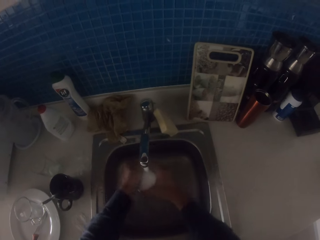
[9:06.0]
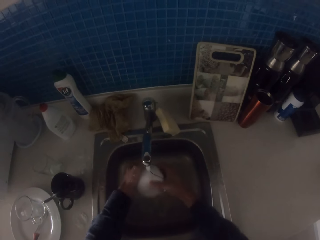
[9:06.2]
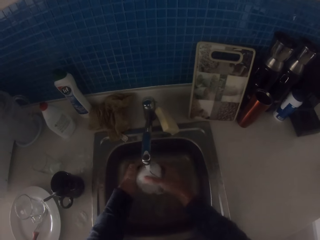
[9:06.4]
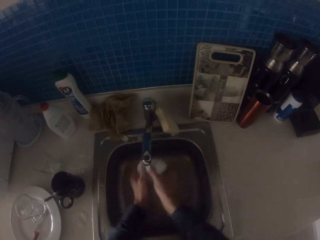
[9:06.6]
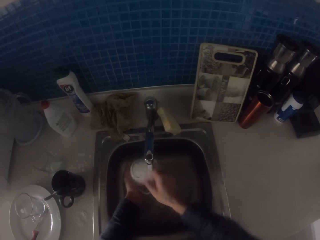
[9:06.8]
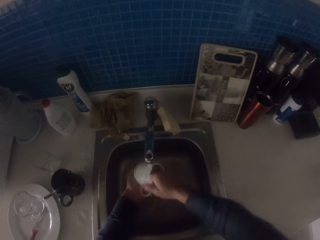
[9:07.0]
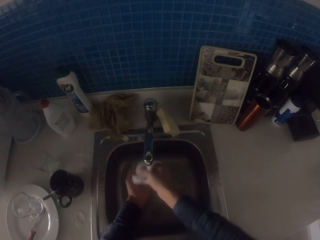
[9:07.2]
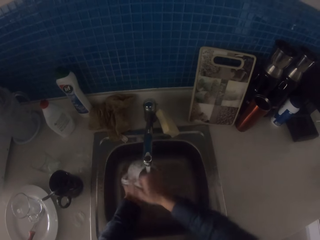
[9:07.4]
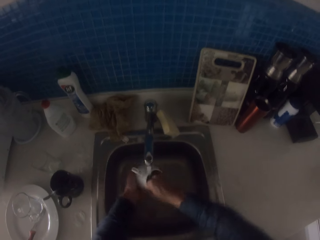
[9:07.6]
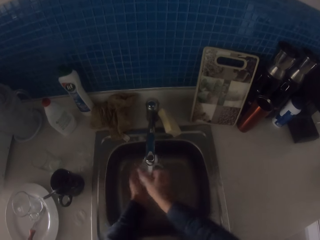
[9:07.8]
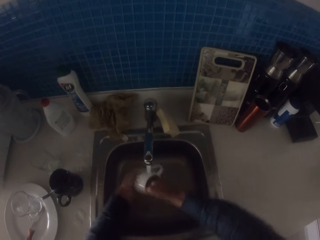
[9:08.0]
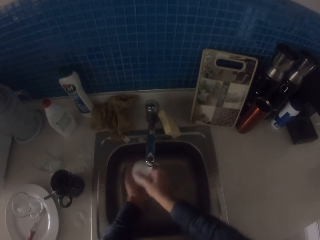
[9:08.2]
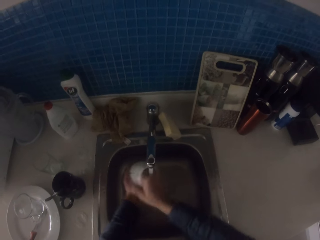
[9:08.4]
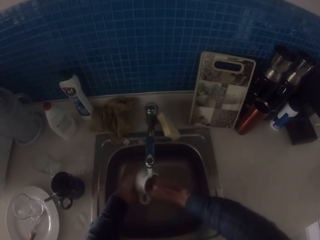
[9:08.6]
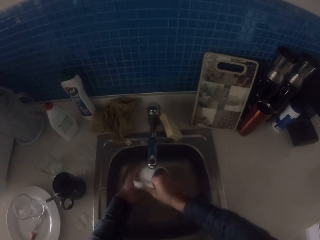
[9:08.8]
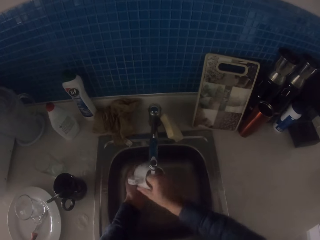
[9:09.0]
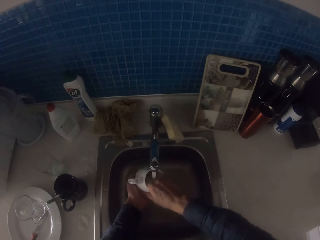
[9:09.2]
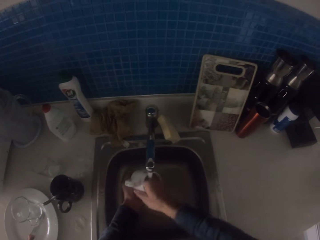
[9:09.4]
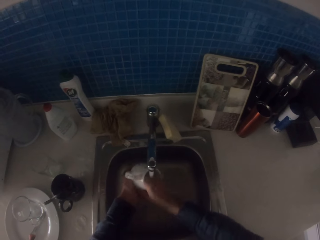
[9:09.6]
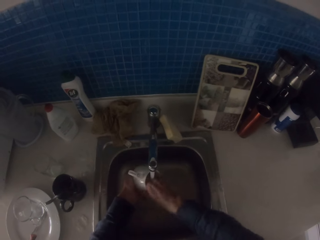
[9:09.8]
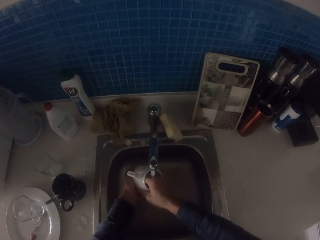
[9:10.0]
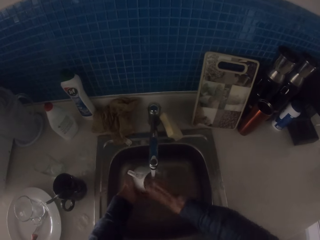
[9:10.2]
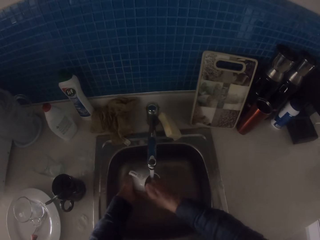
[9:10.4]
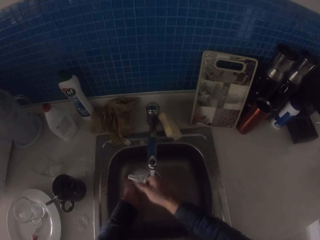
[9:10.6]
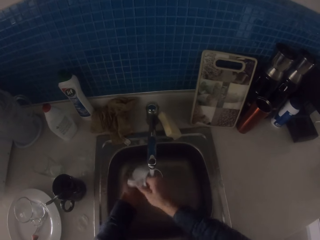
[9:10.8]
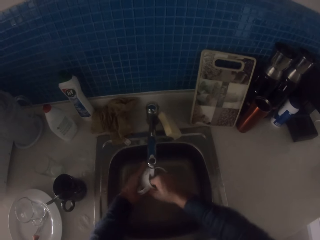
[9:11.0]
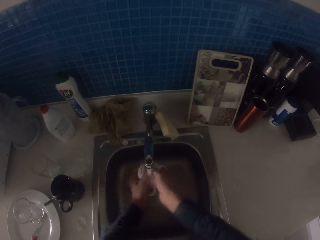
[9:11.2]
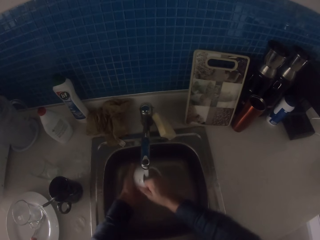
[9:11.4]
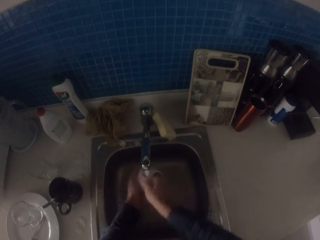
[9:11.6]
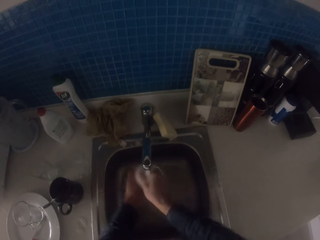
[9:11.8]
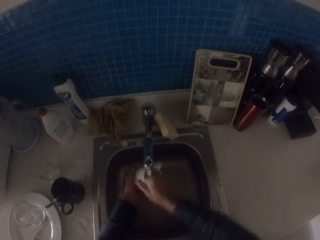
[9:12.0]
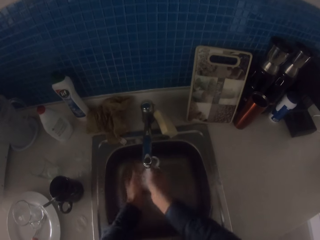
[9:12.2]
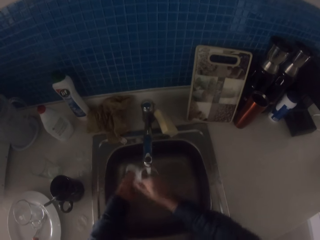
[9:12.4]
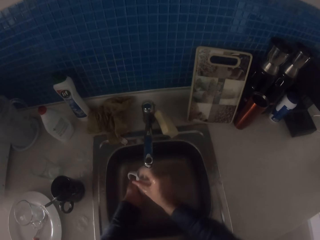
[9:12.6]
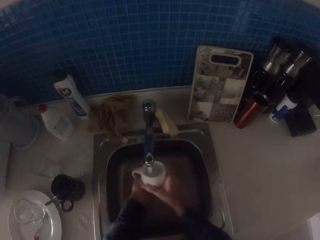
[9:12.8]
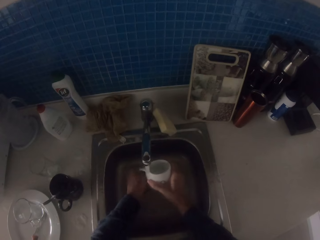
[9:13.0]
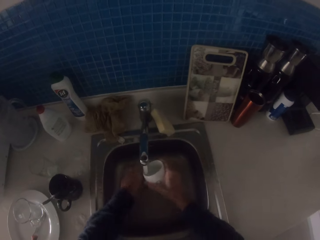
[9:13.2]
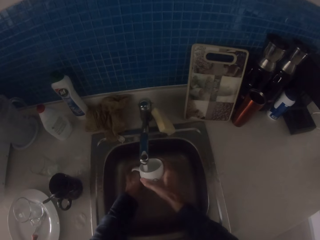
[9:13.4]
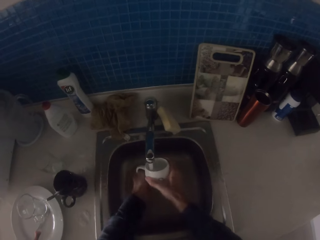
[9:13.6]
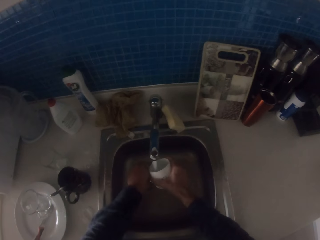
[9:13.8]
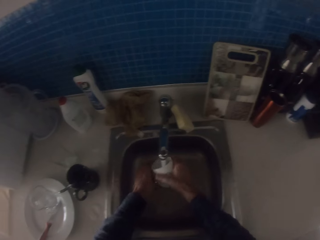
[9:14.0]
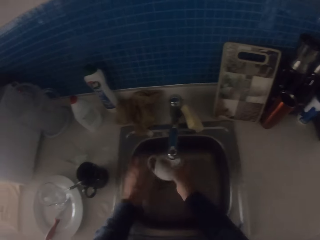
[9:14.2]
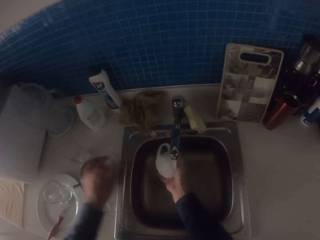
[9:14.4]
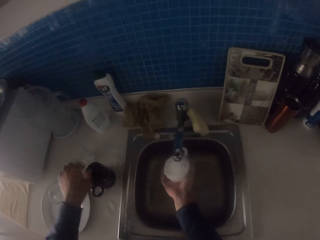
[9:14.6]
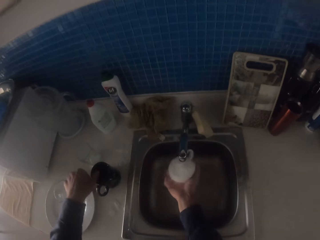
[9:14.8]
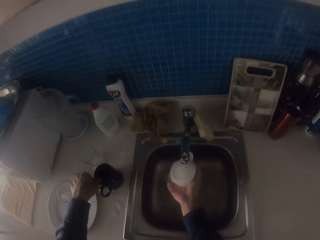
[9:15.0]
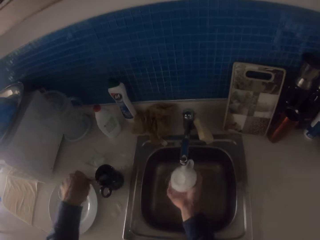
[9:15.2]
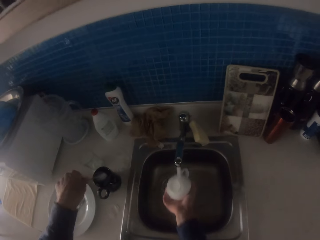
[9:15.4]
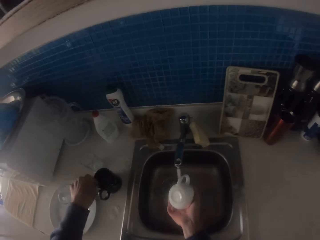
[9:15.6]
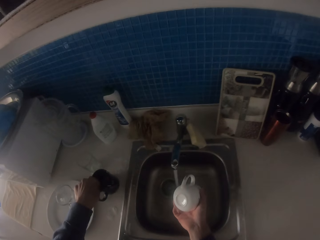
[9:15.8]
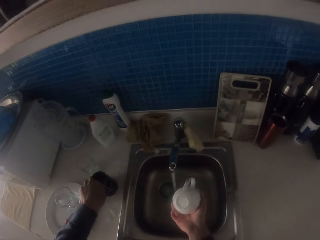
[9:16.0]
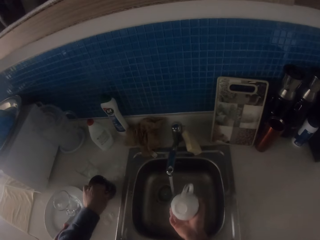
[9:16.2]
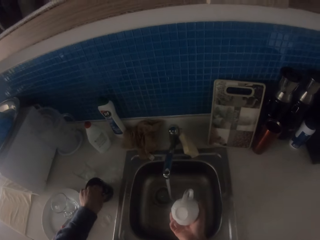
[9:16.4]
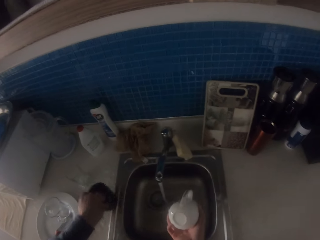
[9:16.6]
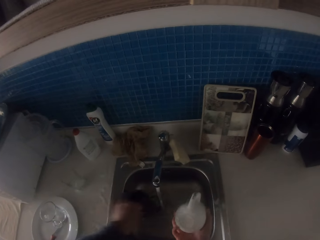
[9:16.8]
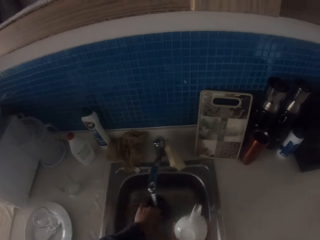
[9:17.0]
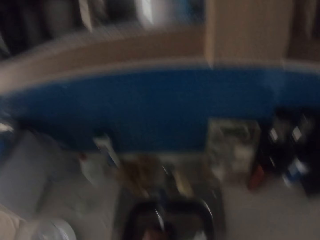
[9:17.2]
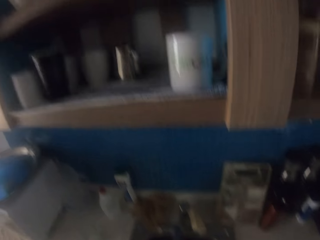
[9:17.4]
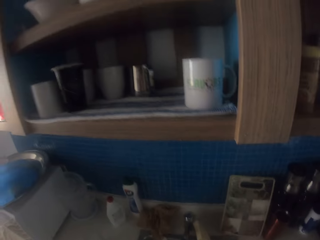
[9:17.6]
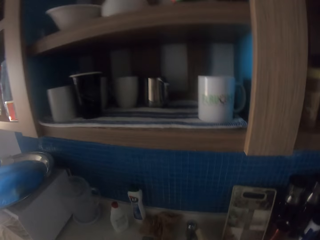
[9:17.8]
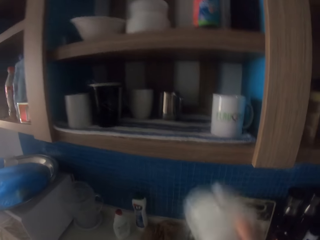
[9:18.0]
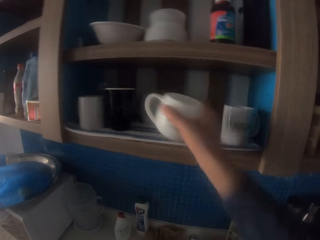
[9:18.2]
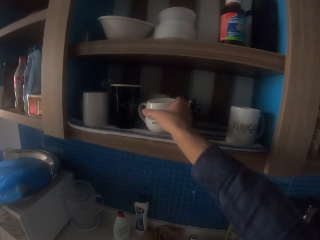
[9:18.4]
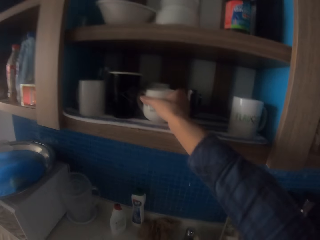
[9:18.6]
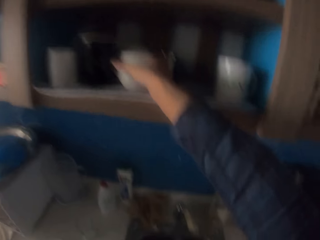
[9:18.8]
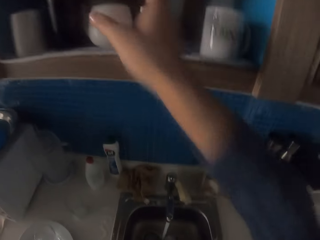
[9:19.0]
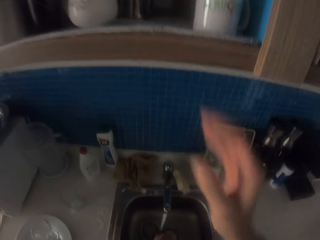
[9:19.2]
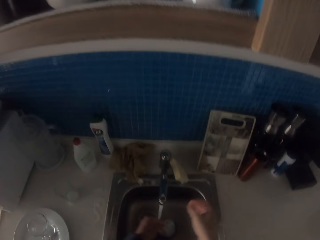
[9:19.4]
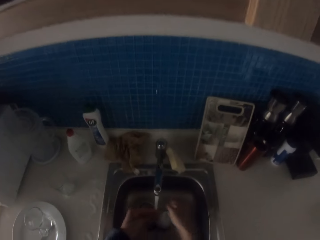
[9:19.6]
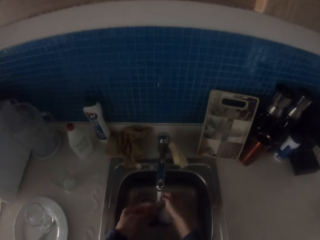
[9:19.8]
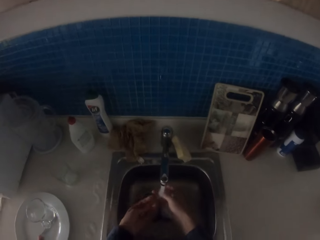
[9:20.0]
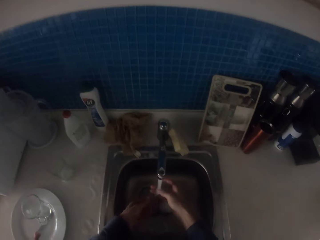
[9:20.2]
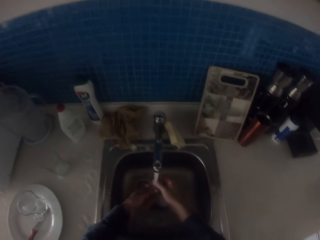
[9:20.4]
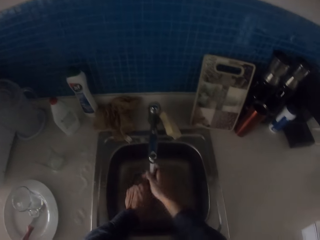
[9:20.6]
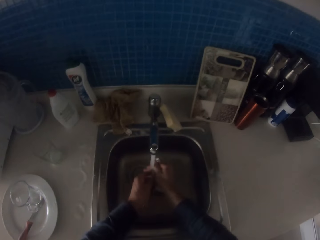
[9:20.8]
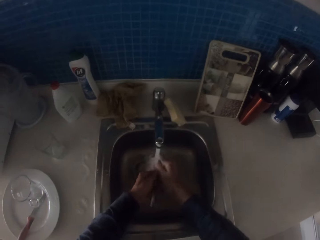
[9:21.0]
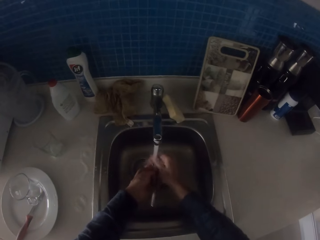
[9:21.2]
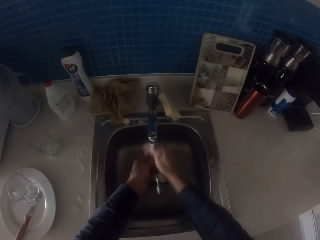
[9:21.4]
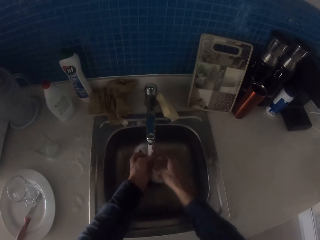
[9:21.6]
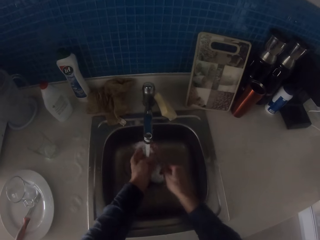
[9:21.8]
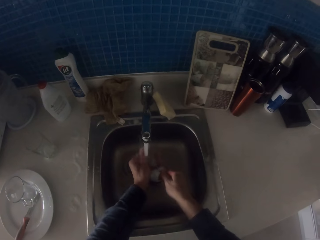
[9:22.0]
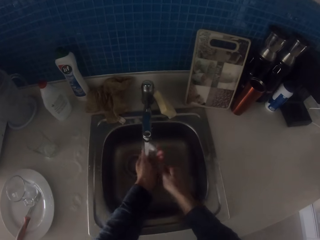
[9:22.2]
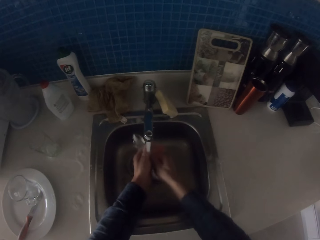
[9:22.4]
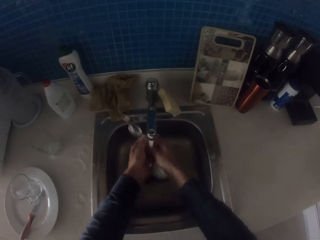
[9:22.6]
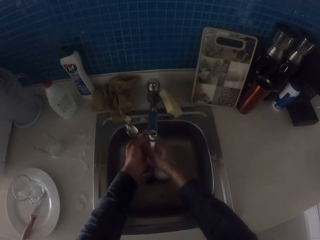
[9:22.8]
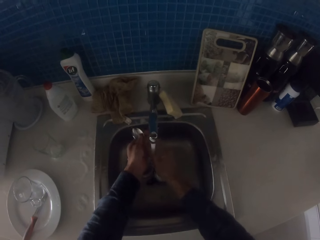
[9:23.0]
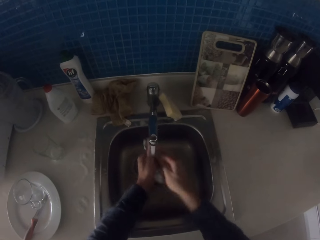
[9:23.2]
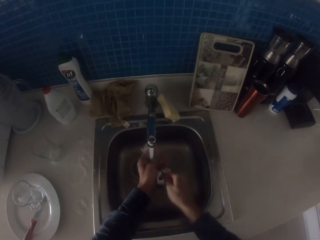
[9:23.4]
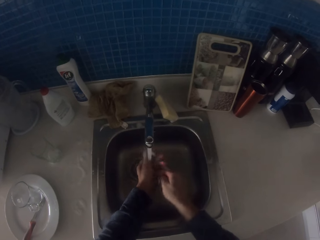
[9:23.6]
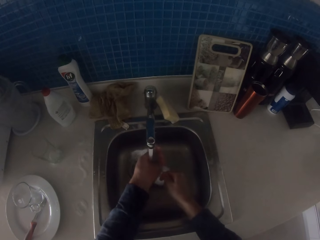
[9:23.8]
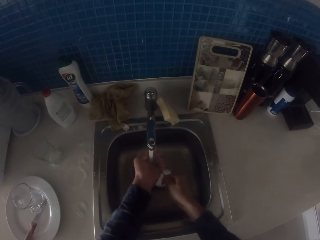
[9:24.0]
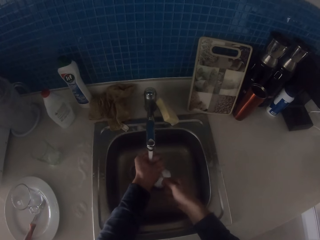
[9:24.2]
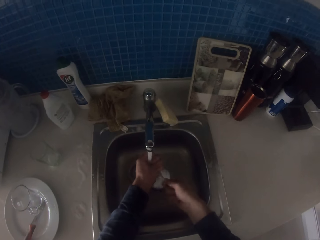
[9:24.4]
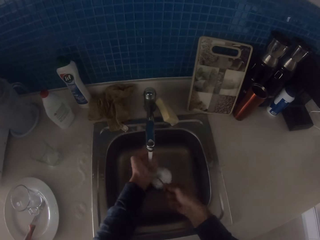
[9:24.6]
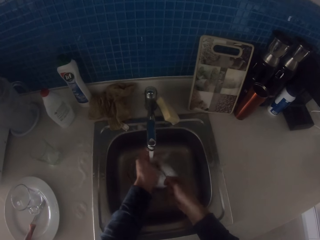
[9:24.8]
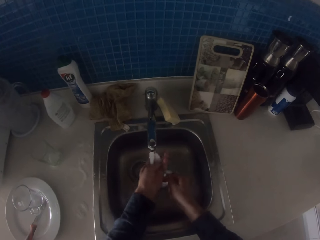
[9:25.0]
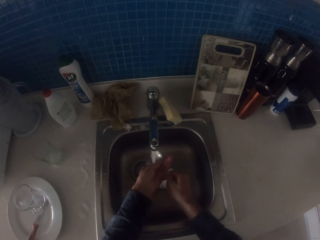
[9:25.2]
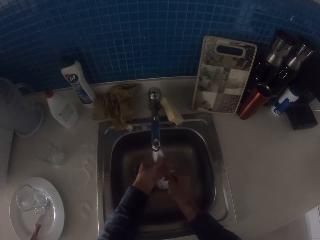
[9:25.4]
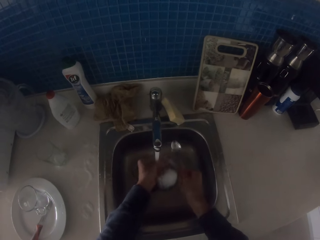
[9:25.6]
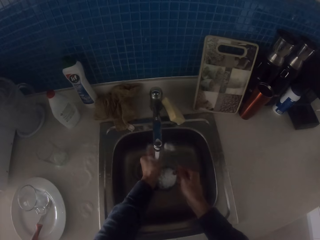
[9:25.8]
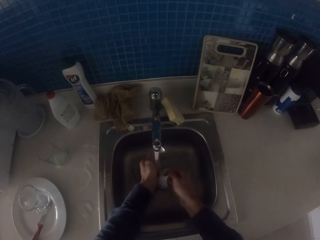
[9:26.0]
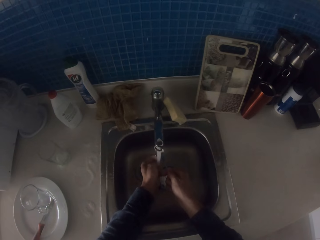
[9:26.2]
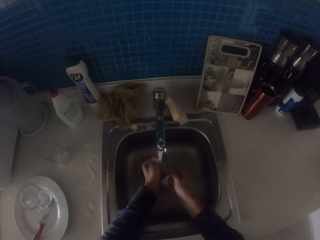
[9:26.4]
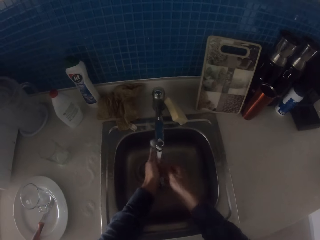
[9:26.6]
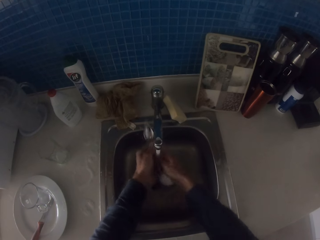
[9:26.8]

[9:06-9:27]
The camera wearer picks the cup and spoon from the sink table. They place the cup on the kitchen cabinet. They rinse the spoon with running water from the tap.
